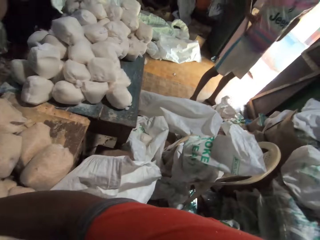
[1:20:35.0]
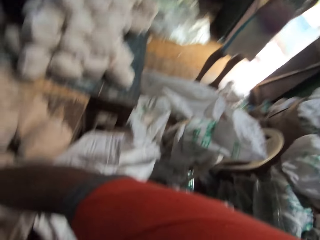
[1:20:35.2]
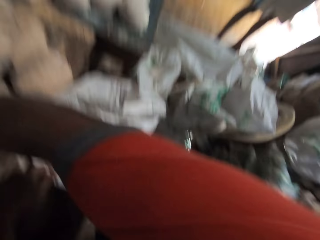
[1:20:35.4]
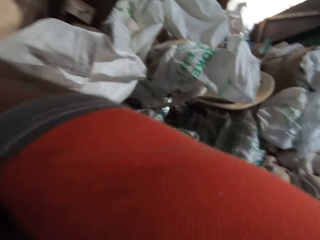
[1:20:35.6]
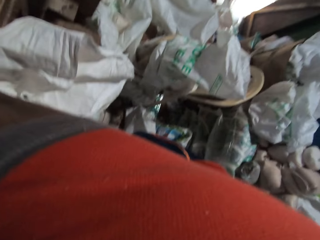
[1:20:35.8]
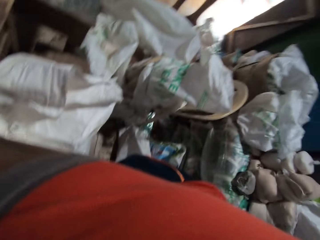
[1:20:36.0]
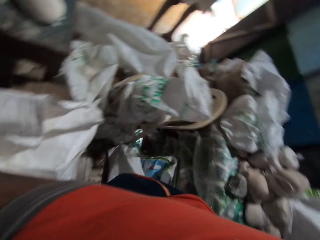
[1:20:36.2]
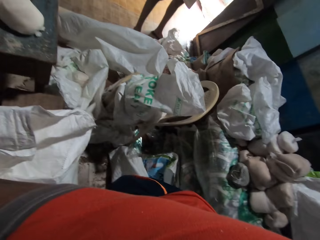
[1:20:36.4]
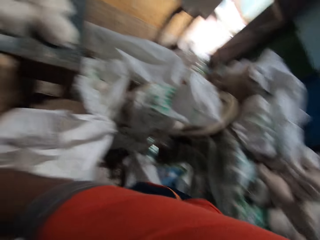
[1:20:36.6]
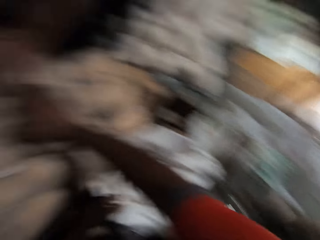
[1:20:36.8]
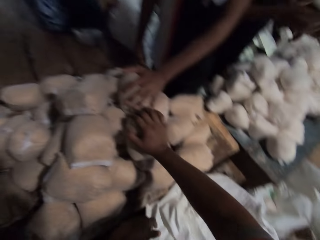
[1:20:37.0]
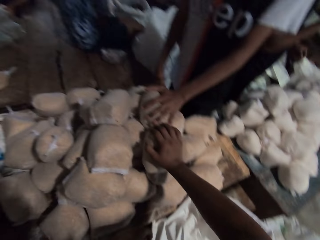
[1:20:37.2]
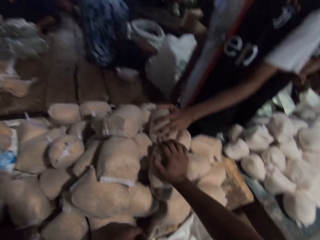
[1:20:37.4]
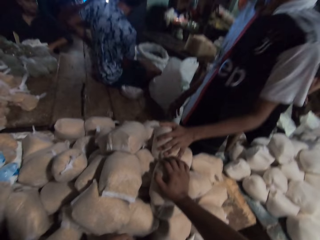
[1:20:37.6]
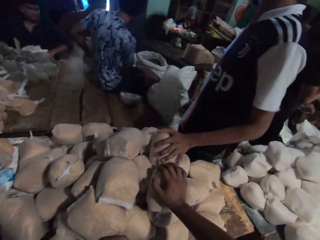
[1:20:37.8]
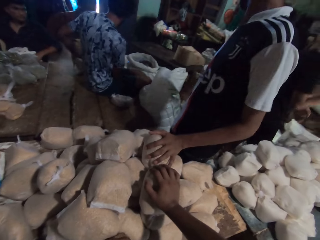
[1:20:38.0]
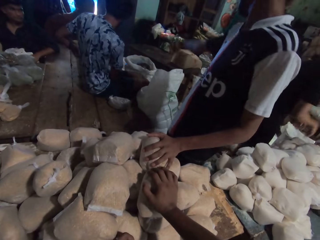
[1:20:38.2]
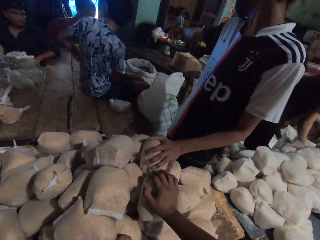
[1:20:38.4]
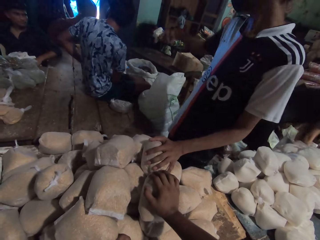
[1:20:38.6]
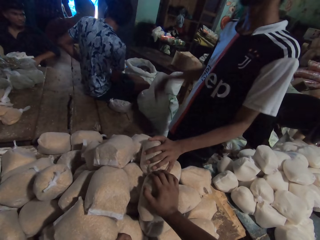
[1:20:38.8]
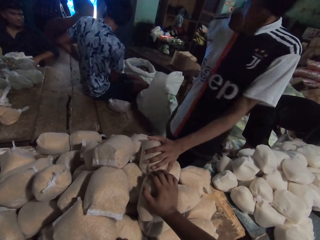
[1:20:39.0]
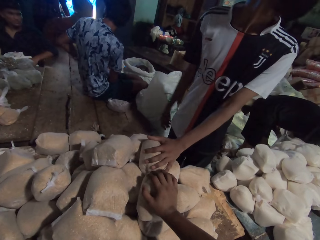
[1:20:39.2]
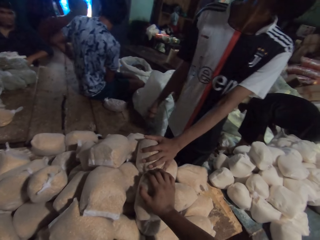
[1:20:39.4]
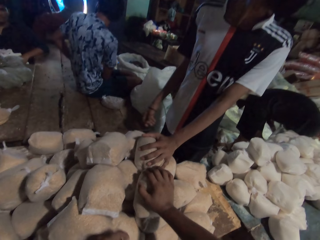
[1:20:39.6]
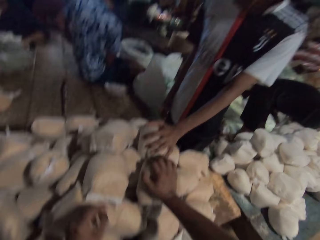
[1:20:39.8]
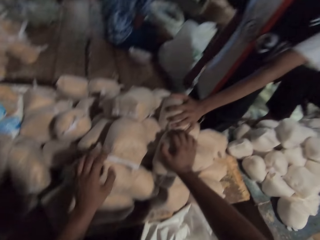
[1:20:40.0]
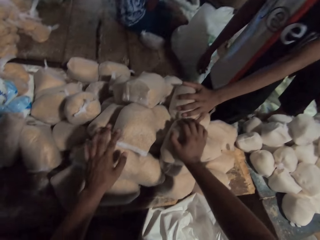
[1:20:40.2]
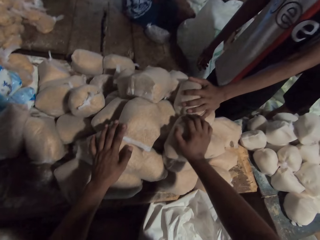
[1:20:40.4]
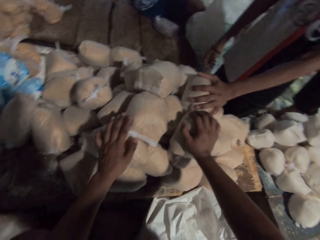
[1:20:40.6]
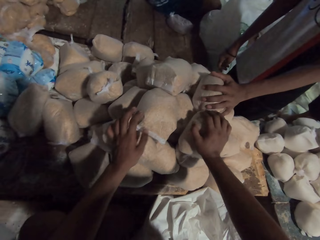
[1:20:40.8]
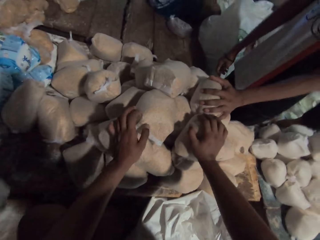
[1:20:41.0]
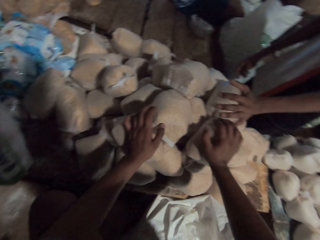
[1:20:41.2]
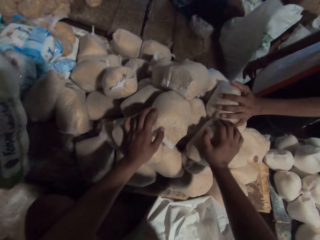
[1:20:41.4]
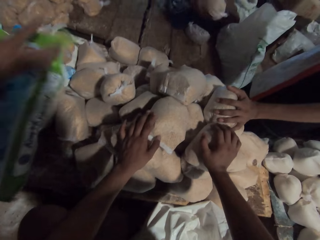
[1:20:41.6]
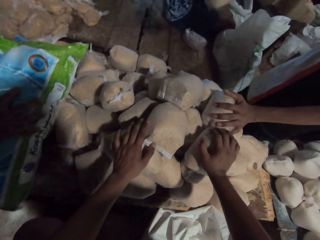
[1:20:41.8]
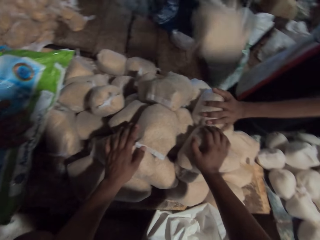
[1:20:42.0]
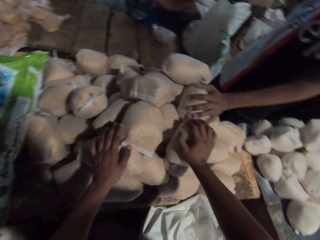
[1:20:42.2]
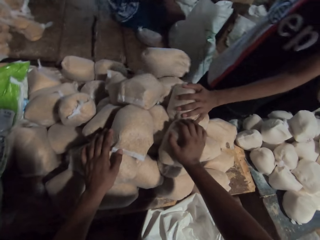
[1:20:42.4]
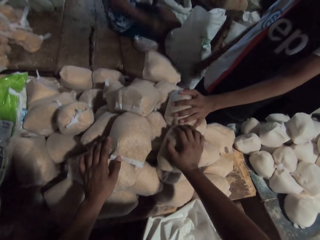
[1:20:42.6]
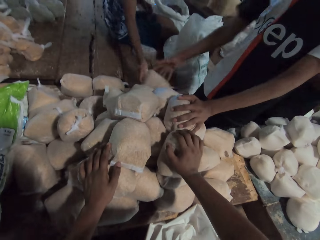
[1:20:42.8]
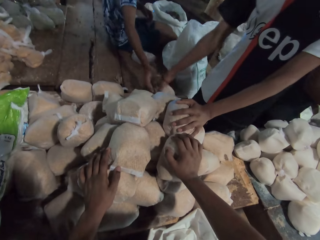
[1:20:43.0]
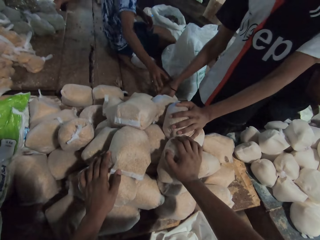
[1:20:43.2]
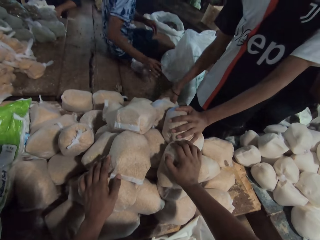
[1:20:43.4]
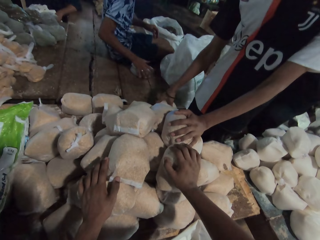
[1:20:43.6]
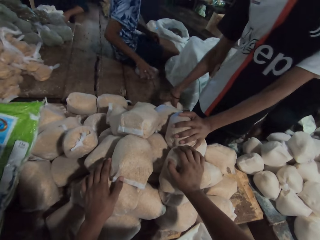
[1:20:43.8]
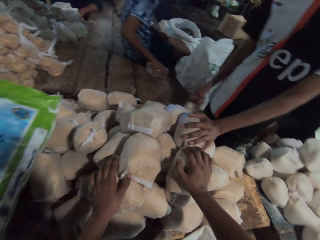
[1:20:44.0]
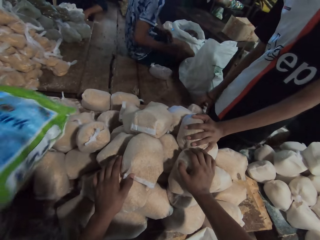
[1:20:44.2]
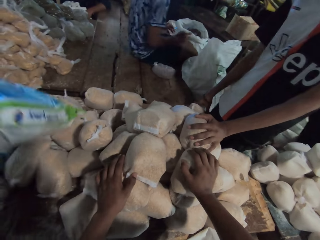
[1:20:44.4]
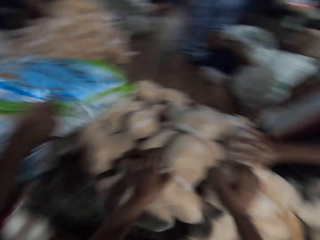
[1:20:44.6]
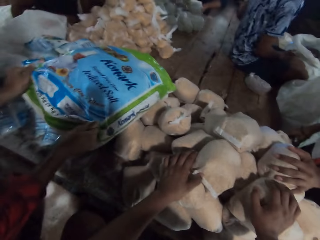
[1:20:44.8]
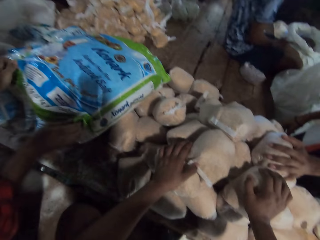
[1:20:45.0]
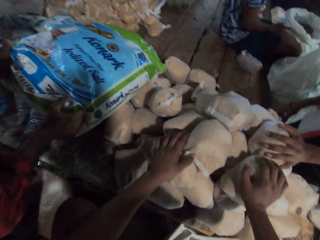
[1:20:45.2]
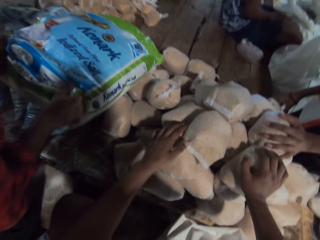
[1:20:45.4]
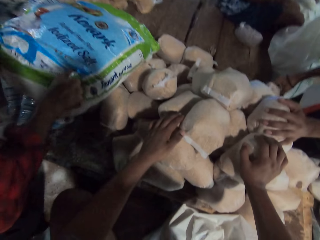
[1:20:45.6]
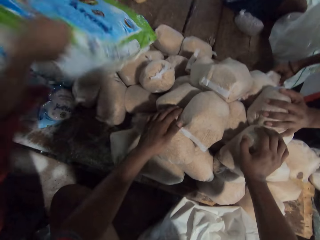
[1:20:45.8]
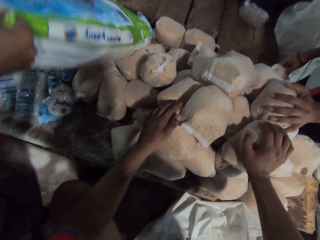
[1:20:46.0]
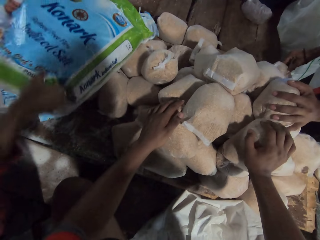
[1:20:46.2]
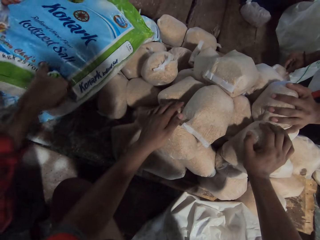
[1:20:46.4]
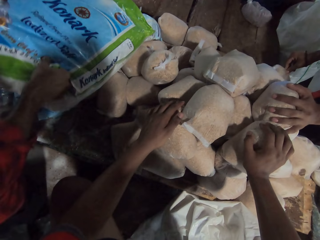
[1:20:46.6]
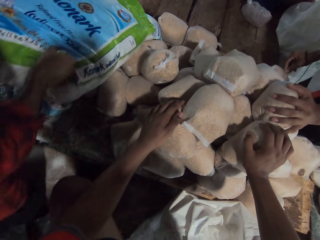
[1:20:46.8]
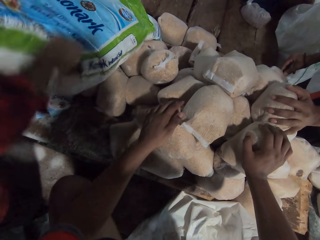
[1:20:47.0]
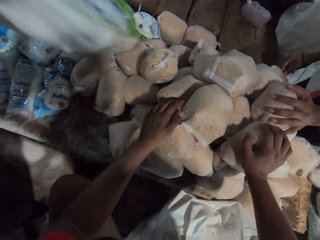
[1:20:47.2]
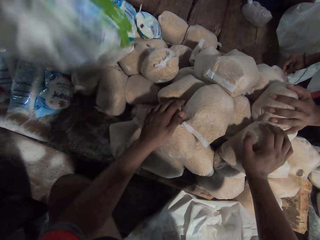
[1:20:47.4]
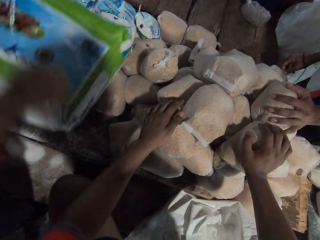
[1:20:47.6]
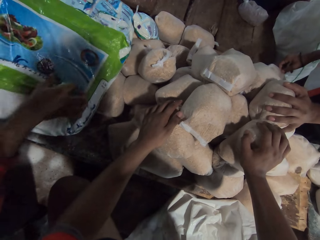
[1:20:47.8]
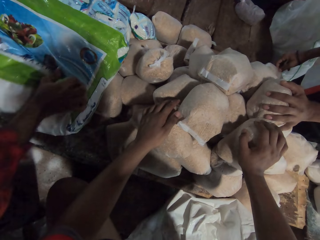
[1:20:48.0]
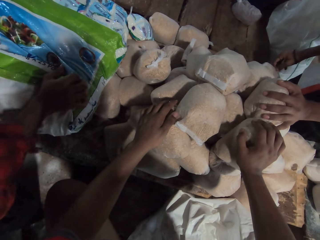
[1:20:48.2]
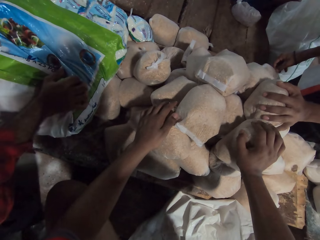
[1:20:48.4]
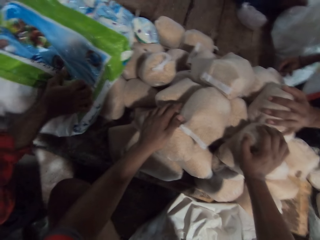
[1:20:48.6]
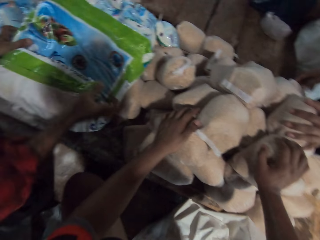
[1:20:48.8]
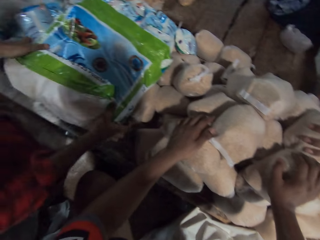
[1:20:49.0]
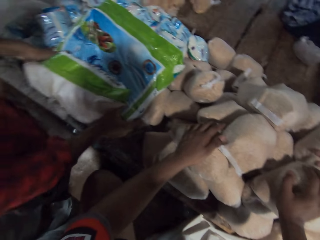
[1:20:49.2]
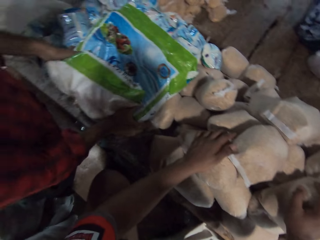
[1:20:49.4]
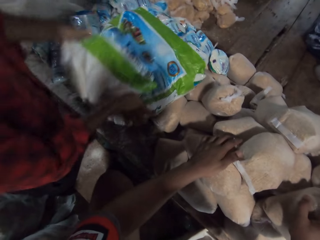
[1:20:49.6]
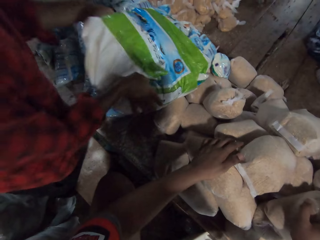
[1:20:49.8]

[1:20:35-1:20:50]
A man interacts with another man. The camera wearer places the left hand on the packs on the table. The other man throws a wrap of wheat on the table with his right hand and touches the wrap of wheat with his right hand. A third man pulls a sack on the table with both hands. The camera wearer interacts with a group of people.

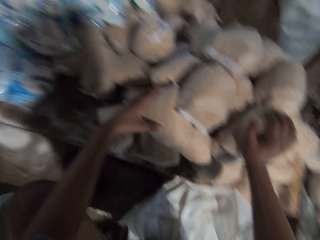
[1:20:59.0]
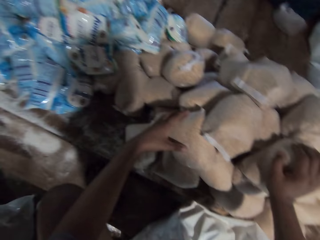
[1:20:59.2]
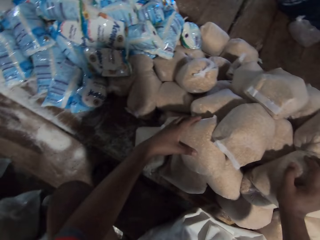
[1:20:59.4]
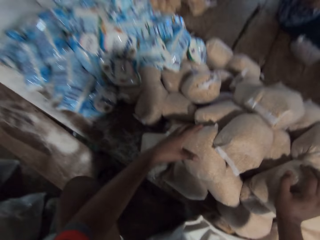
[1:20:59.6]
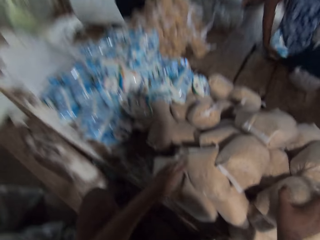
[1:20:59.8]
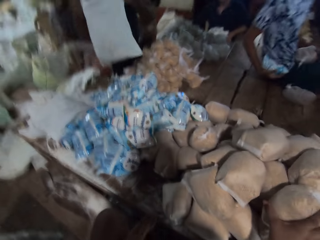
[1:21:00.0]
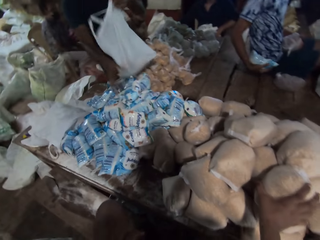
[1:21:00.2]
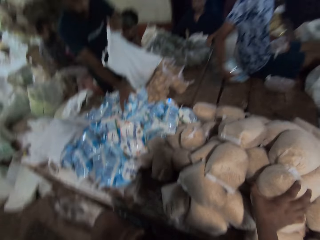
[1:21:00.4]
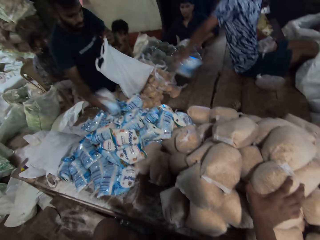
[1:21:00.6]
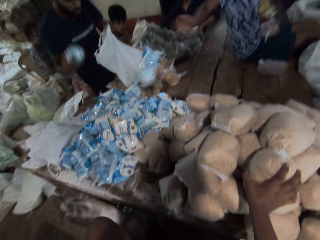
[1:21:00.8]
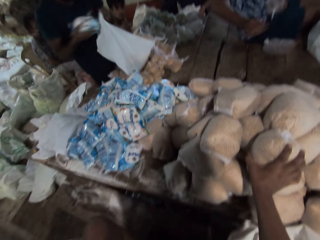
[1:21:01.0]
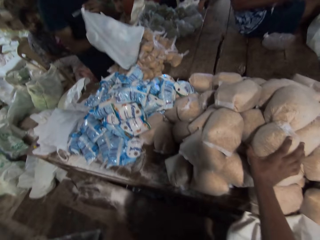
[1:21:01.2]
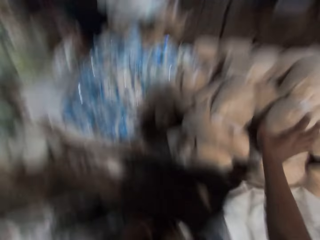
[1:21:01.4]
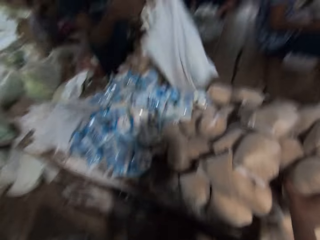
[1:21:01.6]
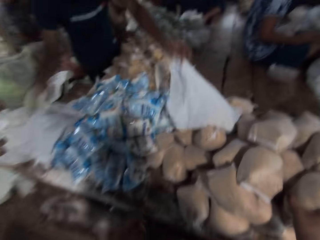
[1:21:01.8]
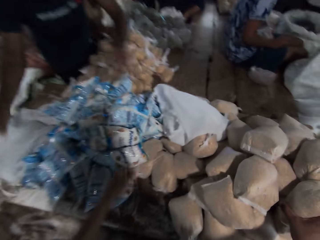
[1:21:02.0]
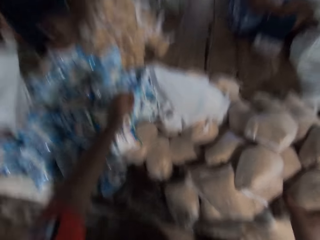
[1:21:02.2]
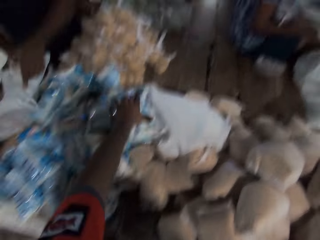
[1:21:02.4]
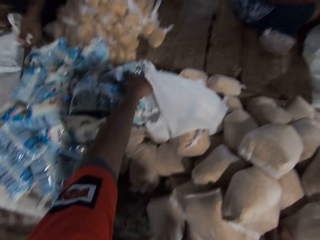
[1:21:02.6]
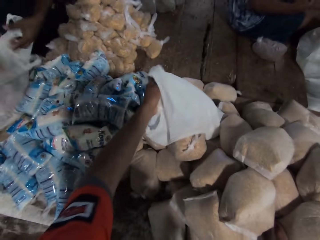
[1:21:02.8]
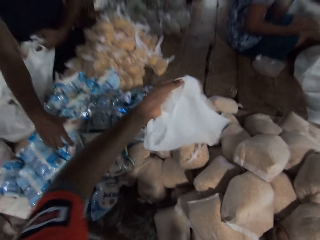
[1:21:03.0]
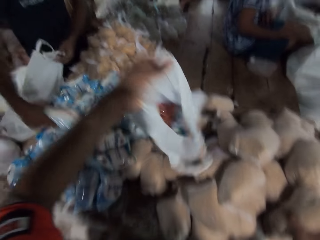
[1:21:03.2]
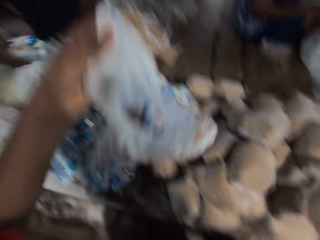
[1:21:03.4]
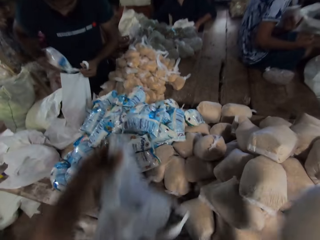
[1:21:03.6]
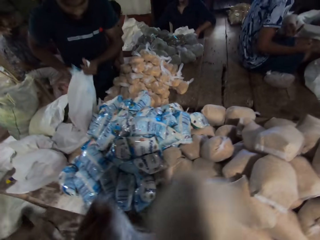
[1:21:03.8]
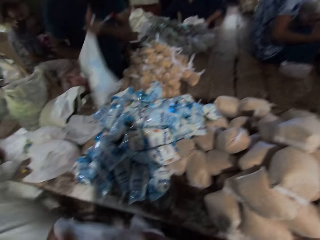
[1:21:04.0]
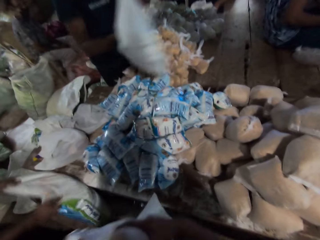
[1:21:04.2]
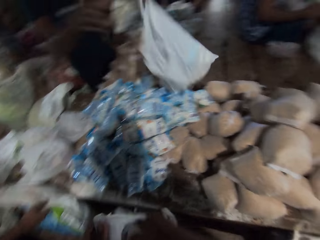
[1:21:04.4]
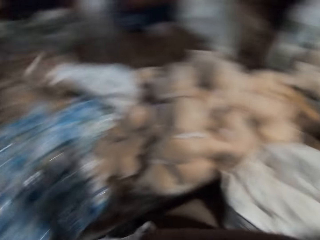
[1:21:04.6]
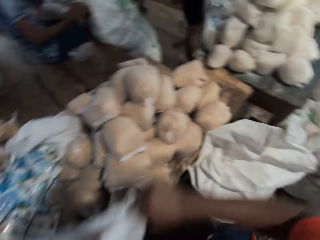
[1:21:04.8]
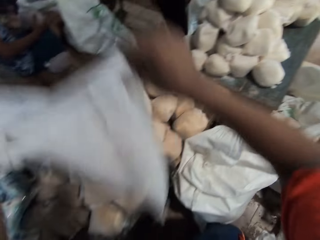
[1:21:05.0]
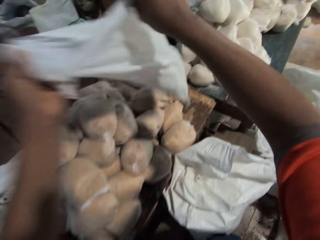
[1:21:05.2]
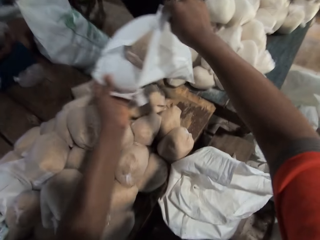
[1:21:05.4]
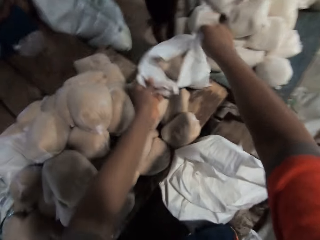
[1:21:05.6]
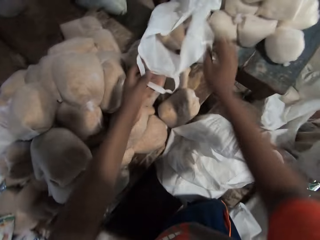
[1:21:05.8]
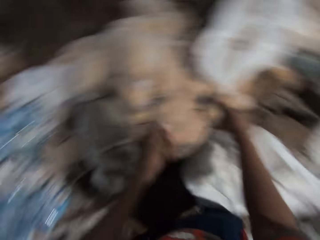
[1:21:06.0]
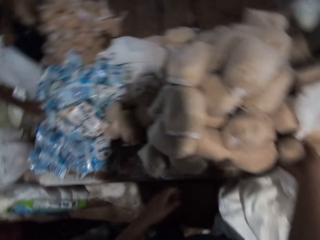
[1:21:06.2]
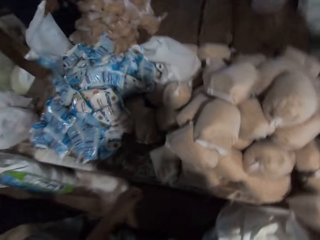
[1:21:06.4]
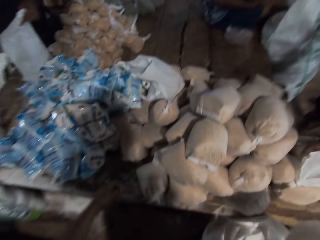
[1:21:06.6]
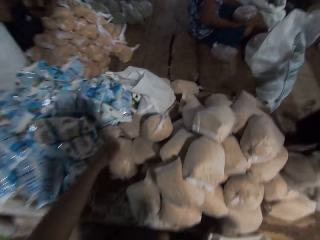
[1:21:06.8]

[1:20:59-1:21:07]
A man picks a sachet of salt from the table with his right hand. Another man throws the sachet of salt on the table with his right hand. The first man puts the salt in a plastic bag in his left hand with his right hand and drops the plastic bag on the table with his right hand. The camera wearer picks the plastic bag from the table with his left hand. The first man picks a sachet of salt from the table with his right hand. The camera wearer picks a wrap of wheat from the table with his right hand. The first man puts the salt in a plastic bag in his left hand with his right hand. The camera wearer puts the wrap of wheat in the plastic bag in his left hand with his right hand. He does it again. The first man throws the plastic bag on the table with his left hand. The camera wearer drops the plastic bag on the table with both hands. He picks a wrap of wheat from the table with his right hand. The first man picks a sachet of salt from the table with his right hand.
